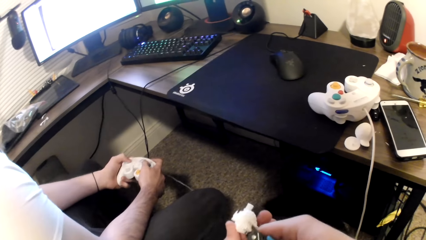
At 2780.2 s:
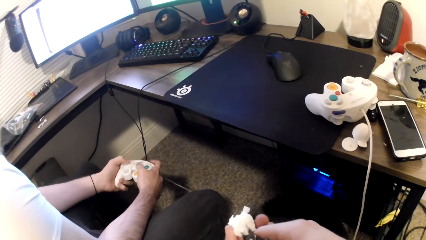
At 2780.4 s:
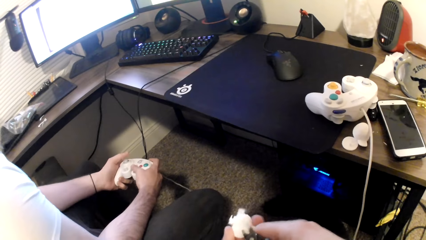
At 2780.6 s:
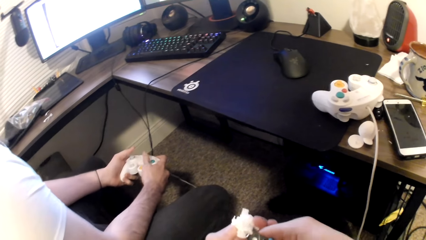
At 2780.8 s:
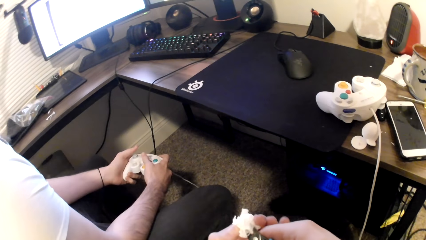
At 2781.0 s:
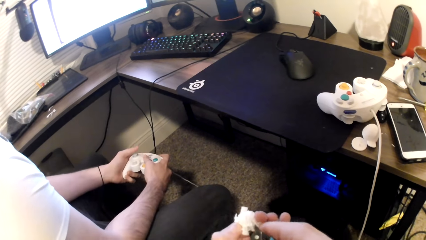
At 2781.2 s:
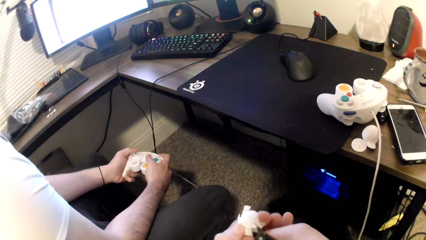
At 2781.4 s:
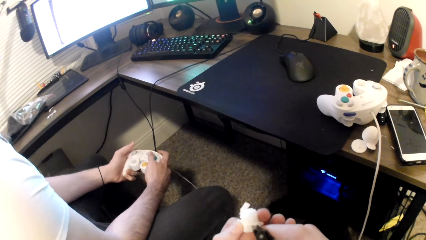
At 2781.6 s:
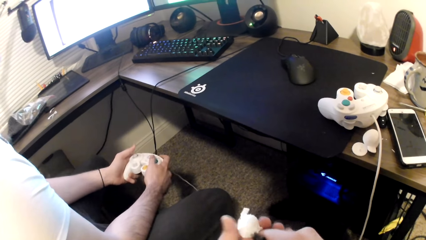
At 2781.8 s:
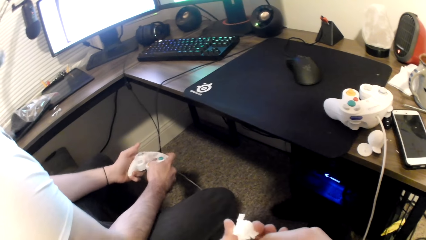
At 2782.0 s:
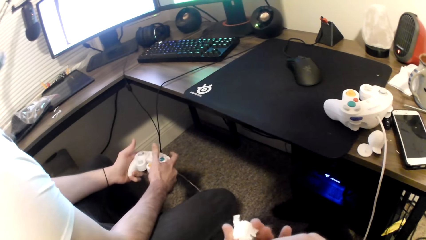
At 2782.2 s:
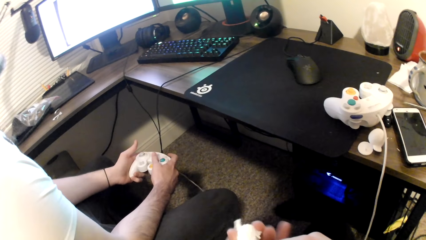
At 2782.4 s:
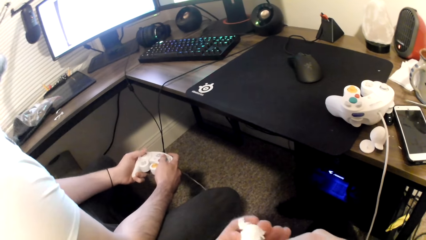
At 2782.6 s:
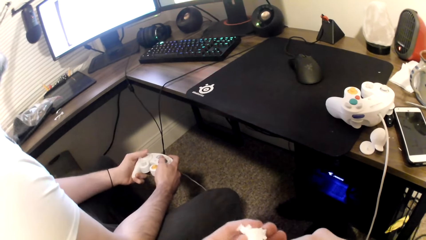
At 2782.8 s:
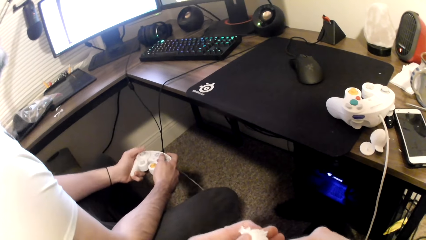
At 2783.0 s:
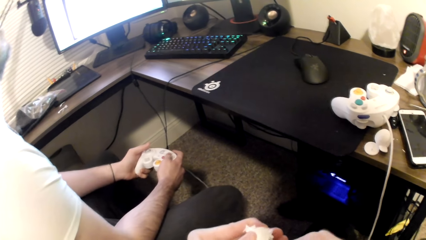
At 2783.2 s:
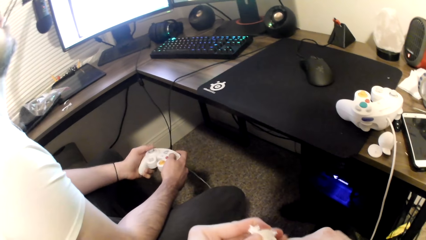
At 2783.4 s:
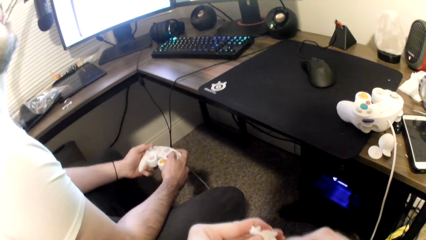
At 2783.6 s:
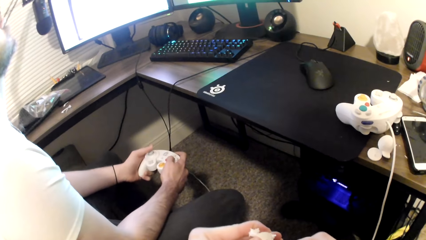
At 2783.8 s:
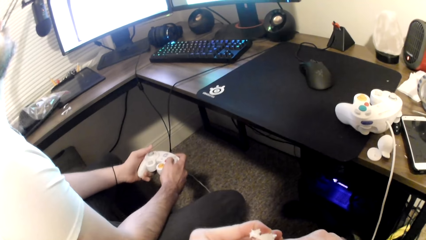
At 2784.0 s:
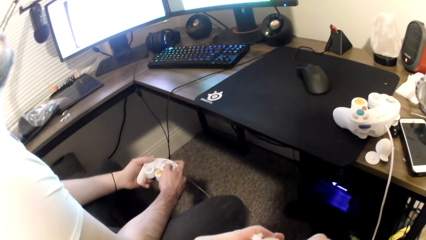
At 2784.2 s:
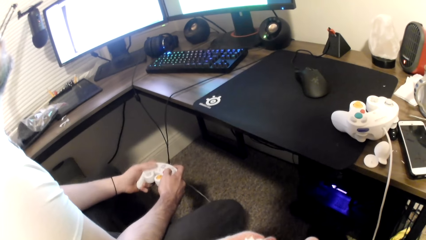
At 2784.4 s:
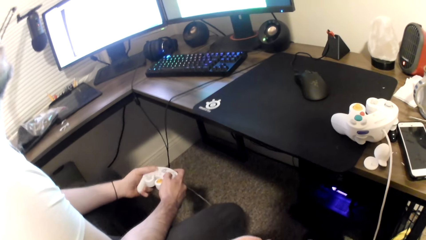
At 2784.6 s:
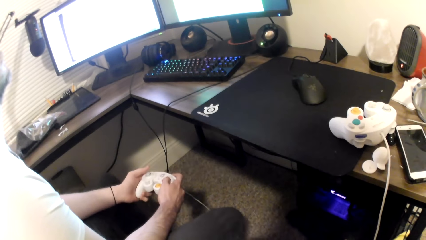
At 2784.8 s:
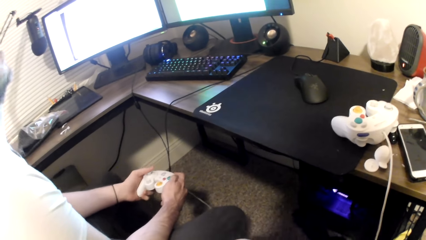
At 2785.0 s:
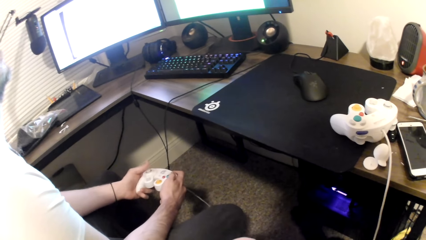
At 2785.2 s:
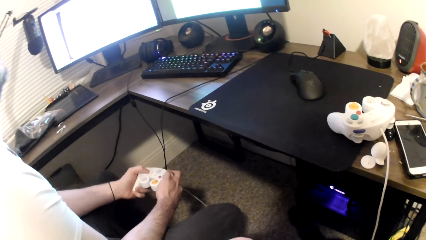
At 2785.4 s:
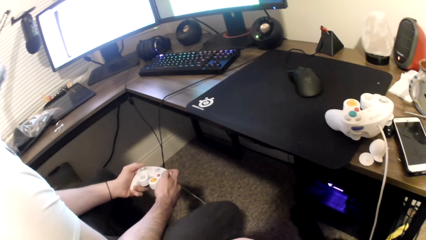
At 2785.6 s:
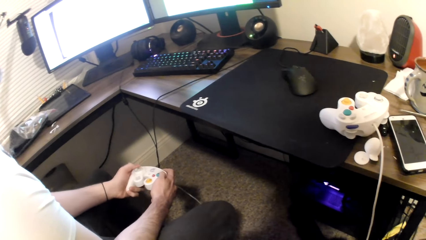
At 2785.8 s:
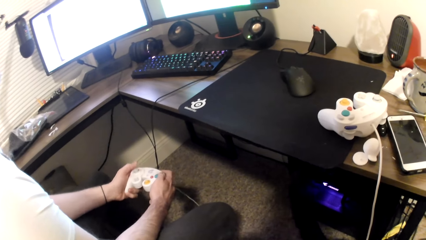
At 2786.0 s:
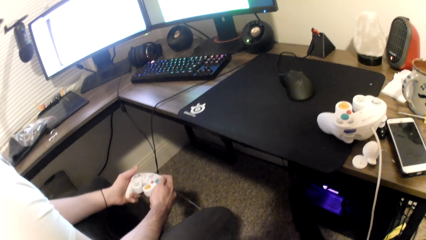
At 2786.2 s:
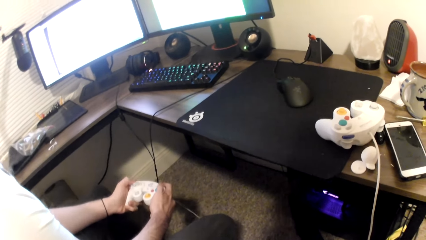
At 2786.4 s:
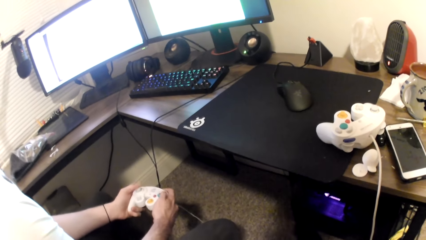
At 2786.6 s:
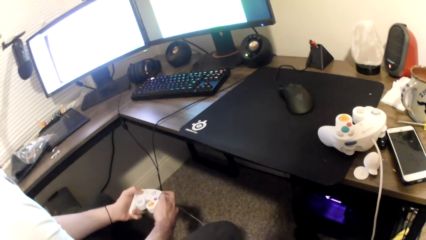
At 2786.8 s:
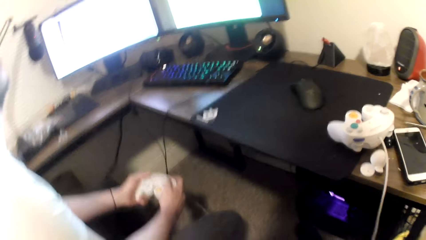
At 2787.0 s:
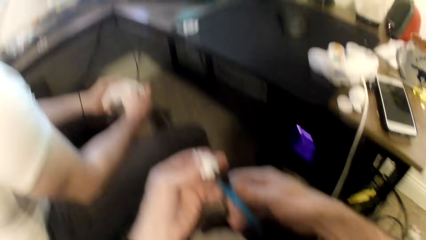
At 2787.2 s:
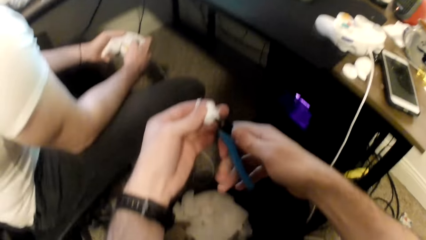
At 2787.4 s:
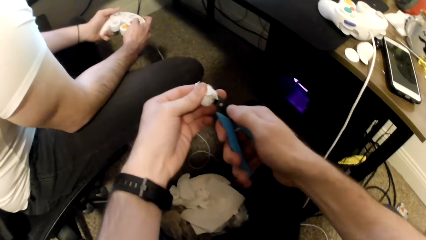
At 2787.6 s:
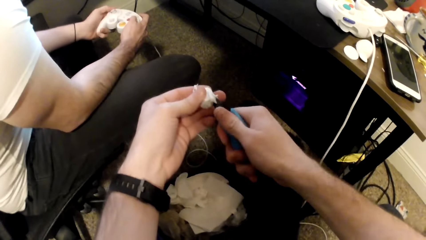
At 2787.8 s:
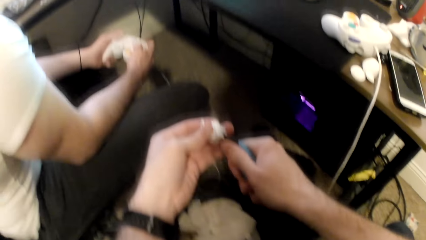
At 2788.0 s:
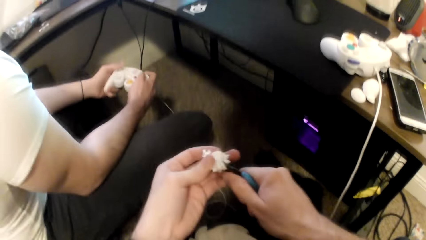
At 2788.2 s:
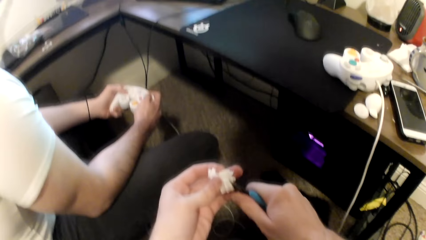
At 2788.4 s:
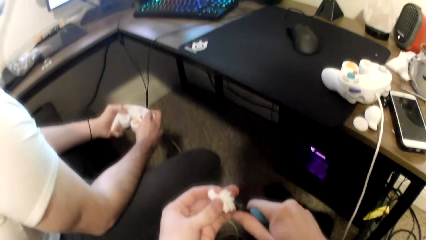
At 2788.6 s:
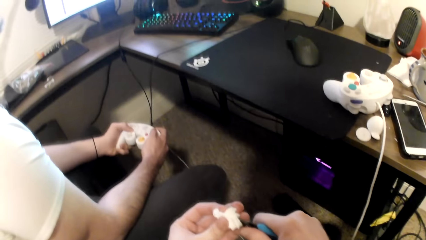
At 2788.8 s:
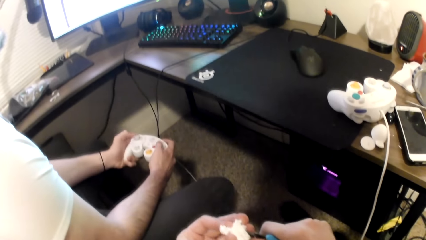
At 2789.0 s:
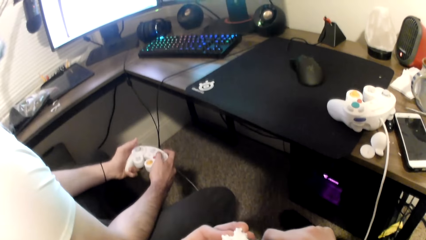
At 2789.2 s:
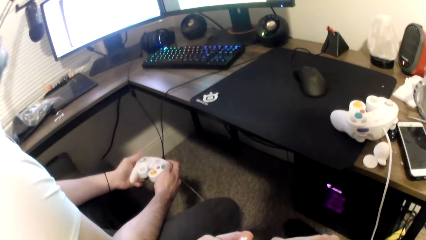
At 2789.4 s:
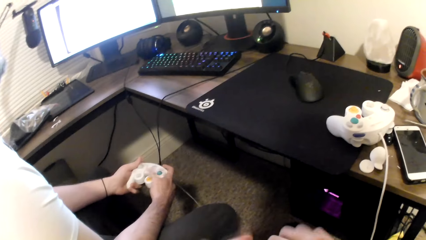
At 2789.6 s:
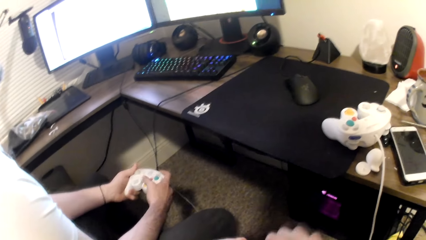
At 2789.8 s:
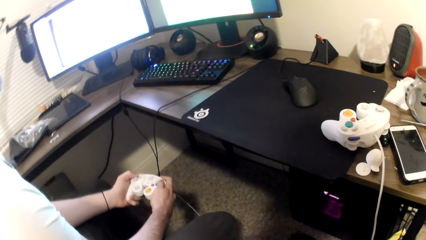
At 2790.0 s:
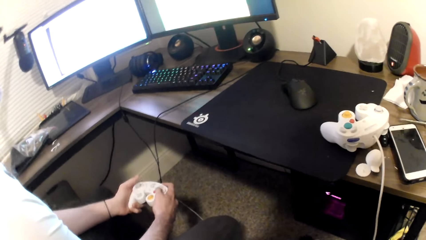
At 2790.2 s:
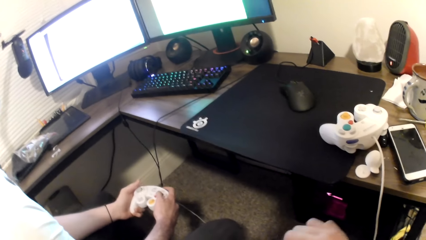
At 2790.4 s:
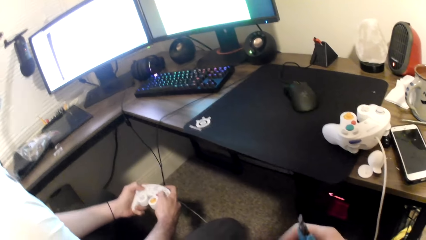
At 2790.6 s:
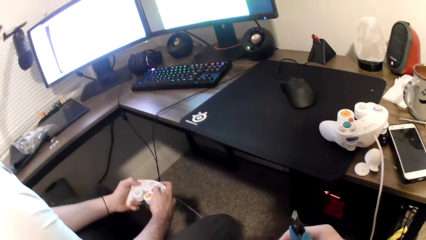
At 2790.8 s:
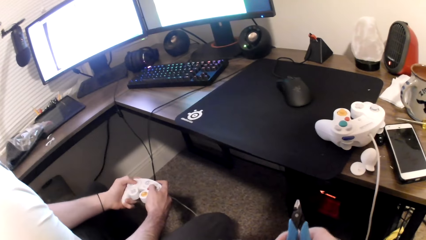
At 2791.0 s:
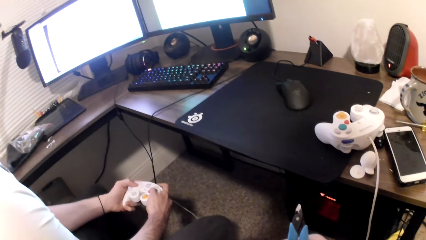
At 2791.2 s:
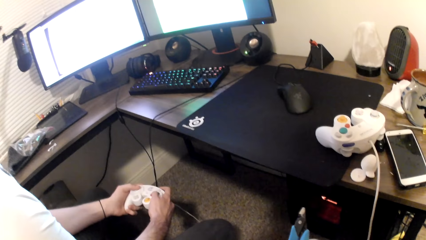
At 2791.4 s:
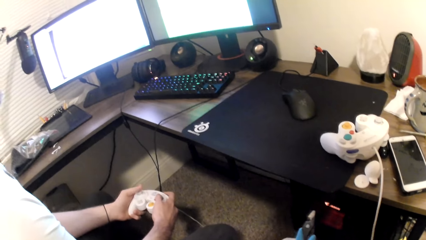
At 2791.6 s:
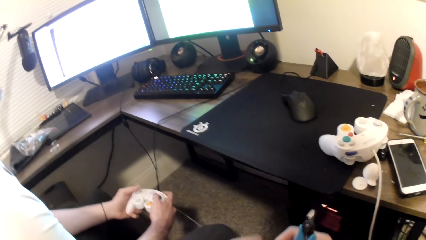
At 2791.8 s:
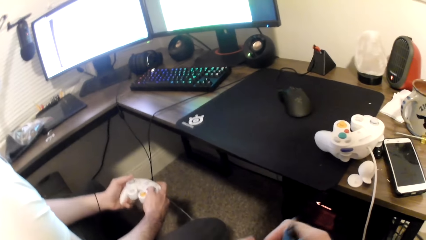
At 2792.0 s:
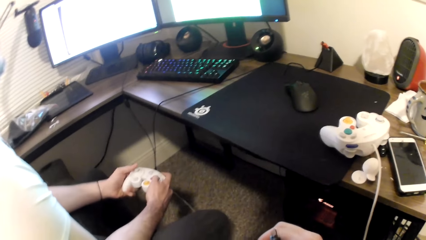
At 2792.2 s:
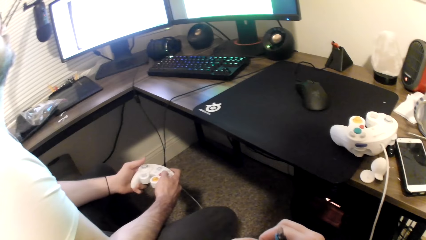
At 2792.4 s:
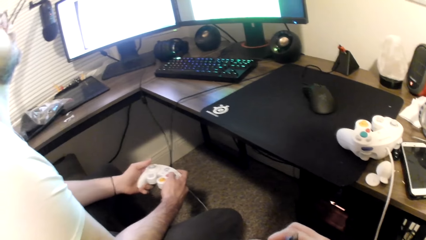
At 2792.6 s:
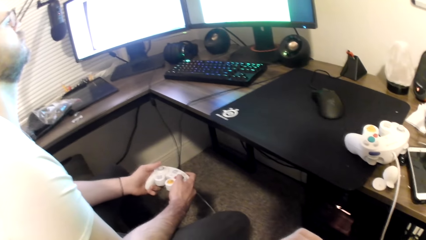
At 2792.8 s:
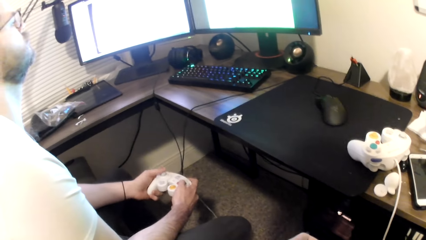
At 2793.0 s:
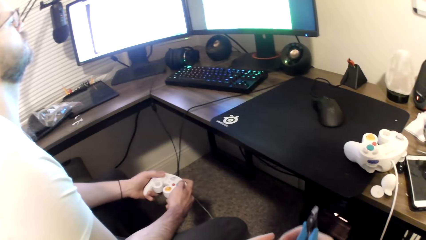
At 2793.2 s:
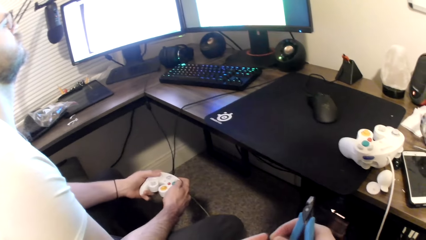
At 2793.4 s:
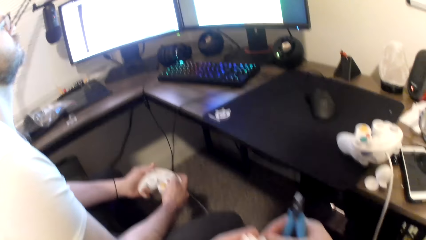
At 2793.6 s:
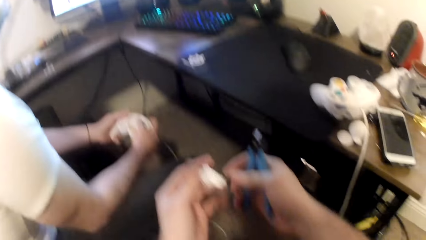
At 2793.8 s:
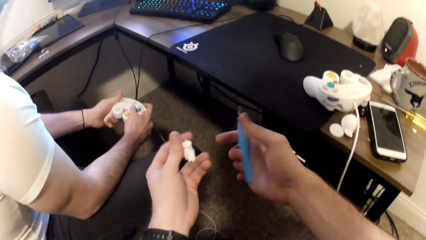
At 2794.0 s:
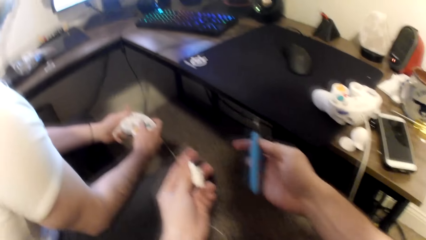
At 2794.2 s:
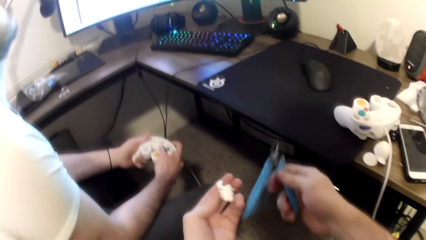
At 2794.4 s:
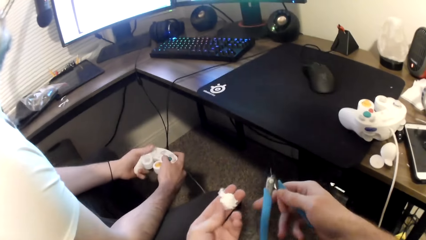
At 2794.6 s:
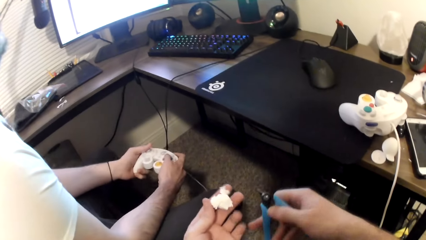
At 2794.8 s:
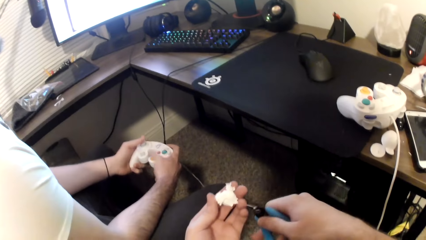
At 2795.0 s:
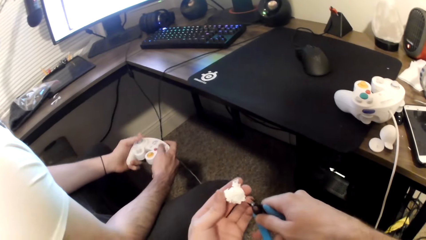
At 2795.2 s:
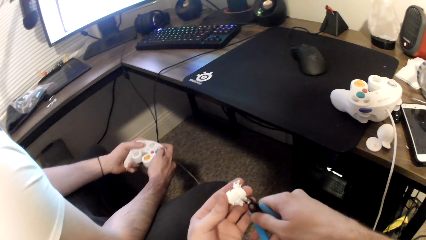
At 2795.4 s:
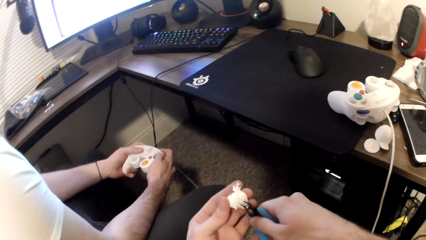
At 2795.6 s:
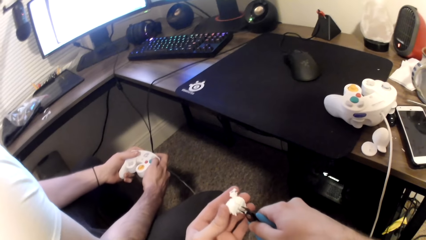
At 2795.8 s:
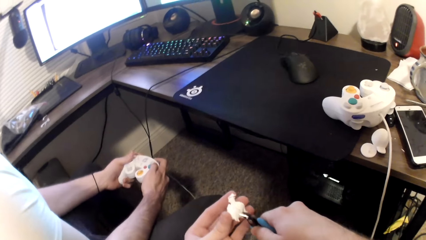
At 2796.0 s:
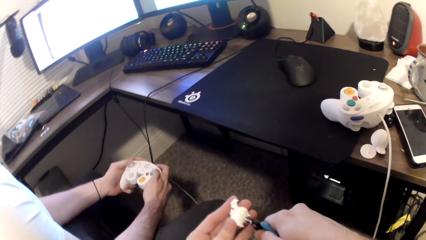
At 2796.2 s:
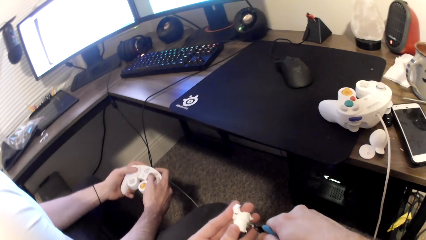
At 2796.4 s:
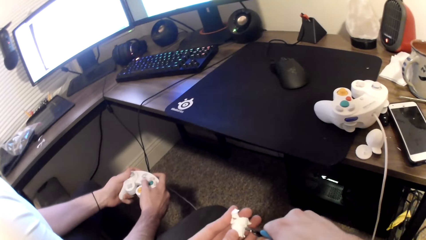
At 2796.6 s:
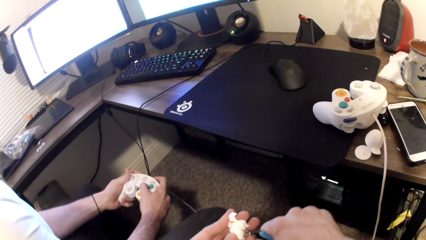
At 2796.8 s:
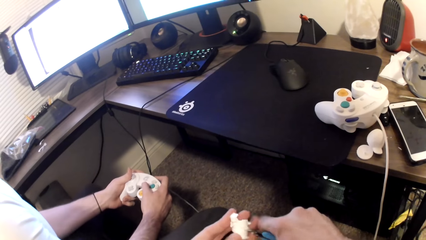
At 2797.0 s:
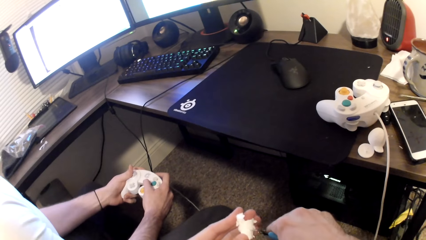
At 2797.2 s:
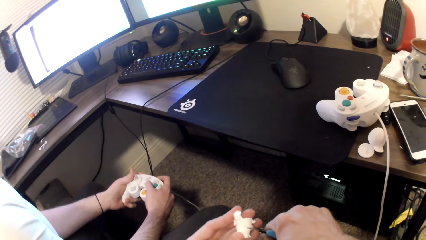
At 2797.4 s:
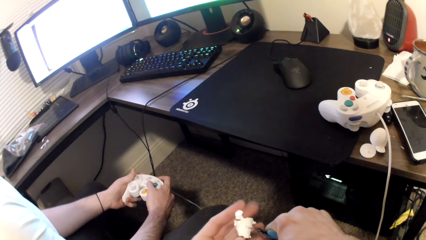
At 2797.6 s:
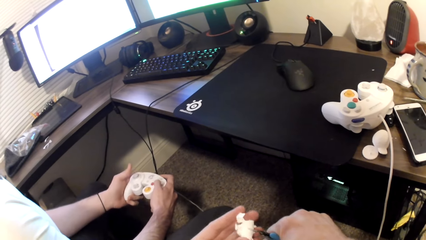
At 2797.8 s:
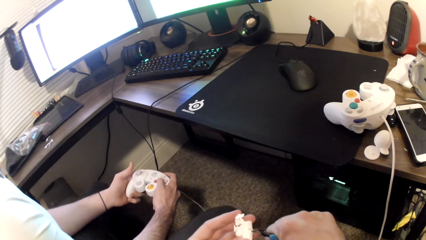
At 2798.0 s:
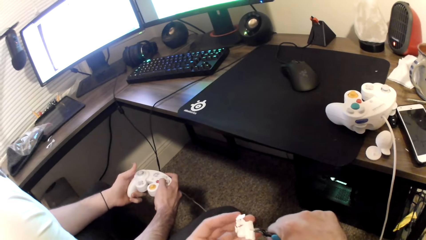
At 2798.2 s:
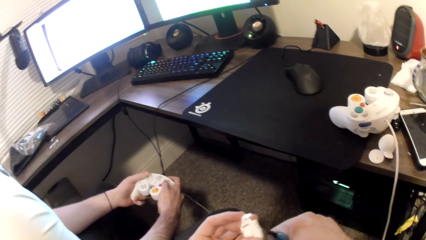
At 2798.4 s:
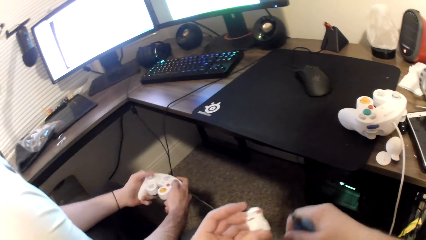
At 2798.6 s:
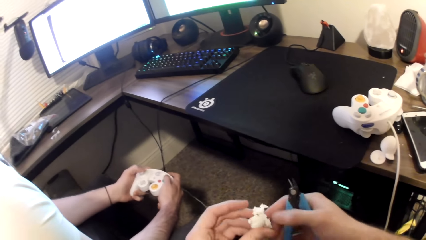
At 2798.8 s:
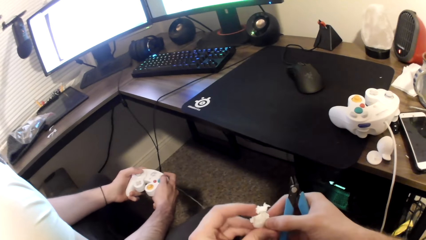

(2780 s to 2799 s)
The camera wearer cuts the art toy. A person plays a game on the computer. The camera wearer cuts the art toy. The person plays a game on the computer. The camera wearer cuts the art toy.
